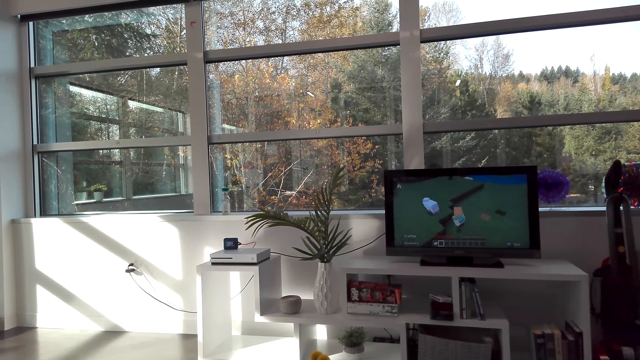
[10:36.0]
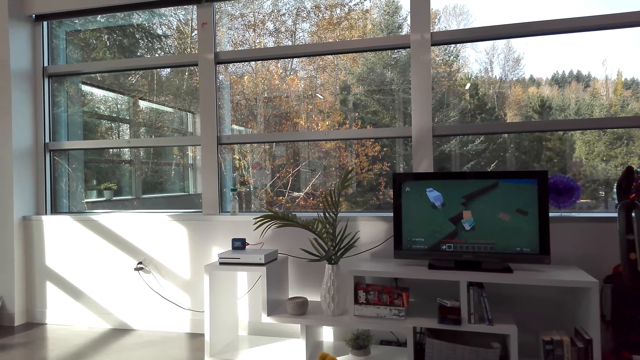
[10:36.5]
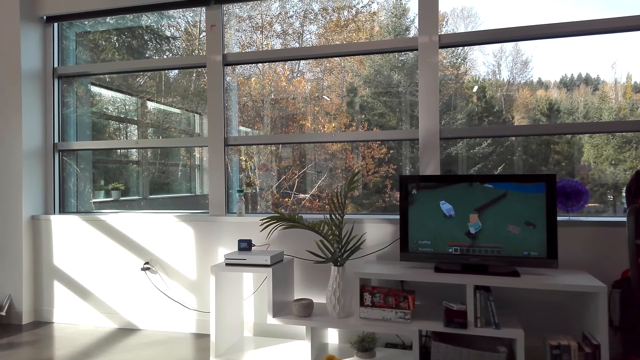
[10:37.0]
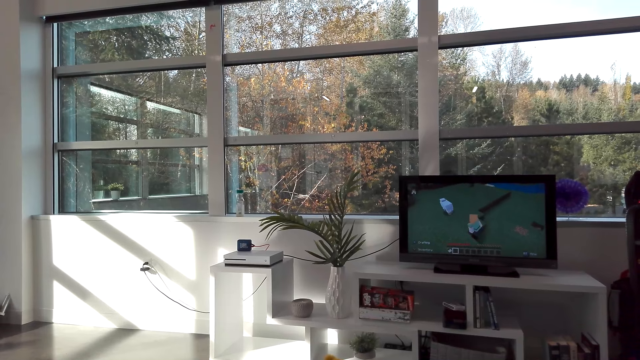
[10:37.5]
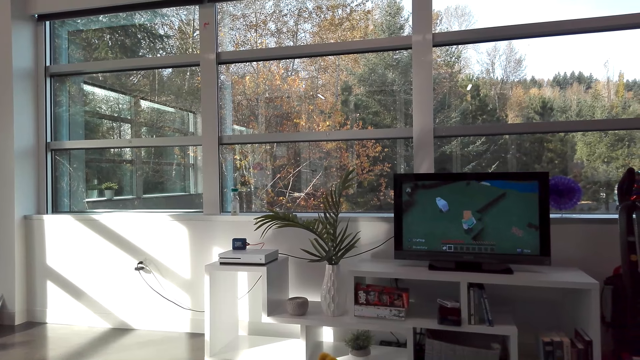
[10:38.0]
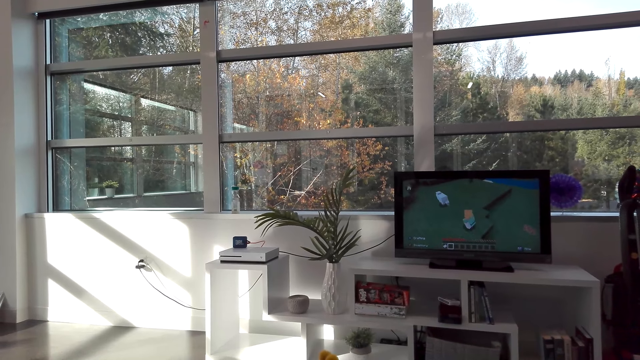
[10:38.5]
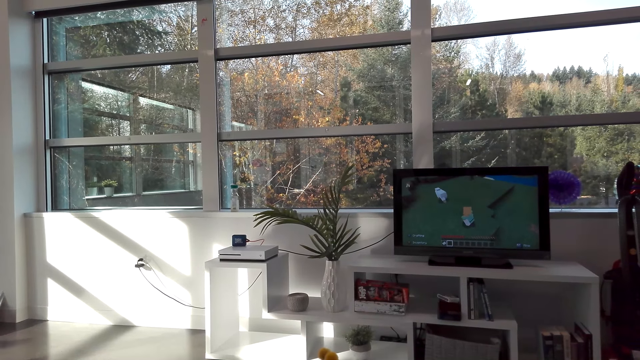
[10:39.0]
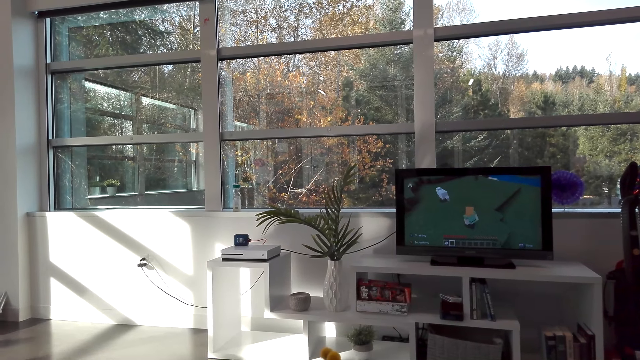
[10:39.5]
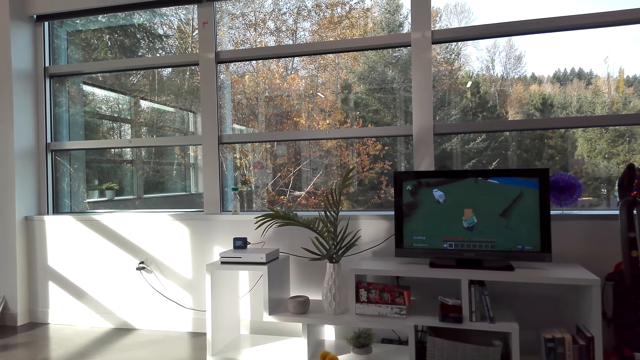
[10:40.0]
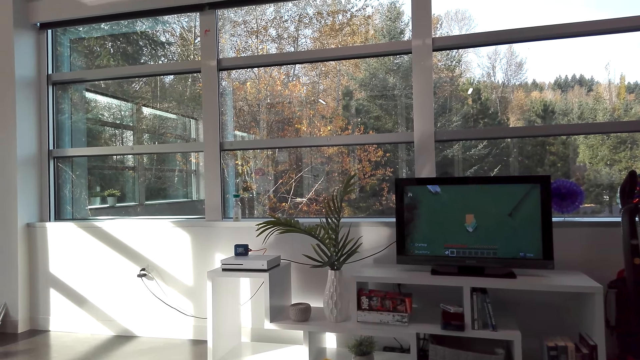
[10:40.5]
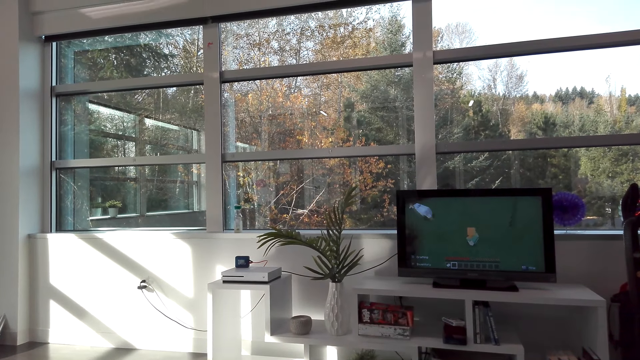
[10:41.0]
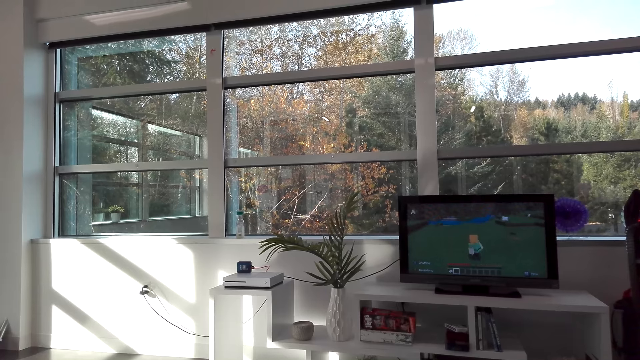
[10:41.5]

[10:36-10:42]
The camera wearer plays a television game.

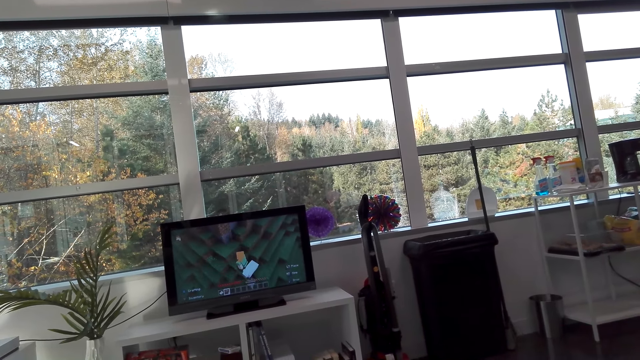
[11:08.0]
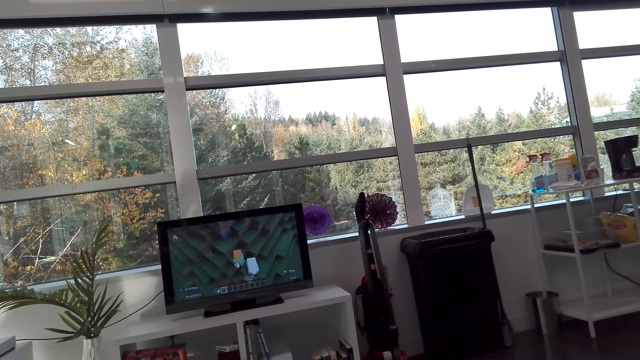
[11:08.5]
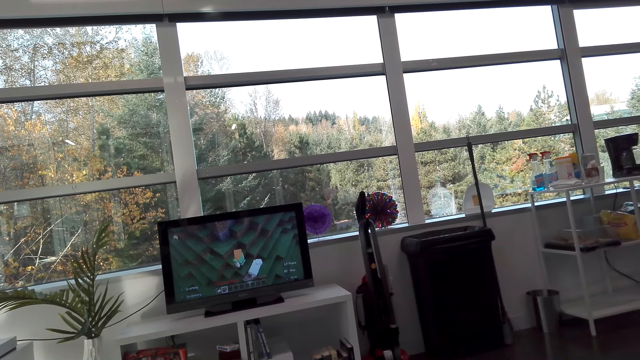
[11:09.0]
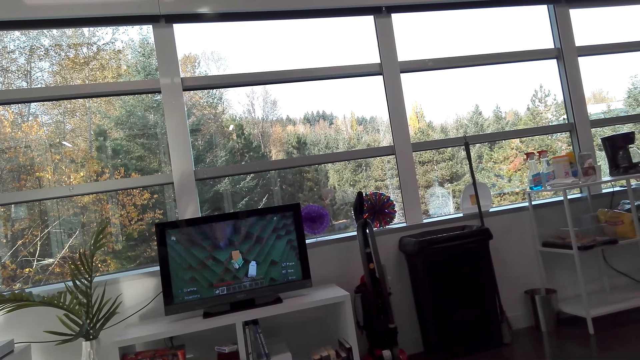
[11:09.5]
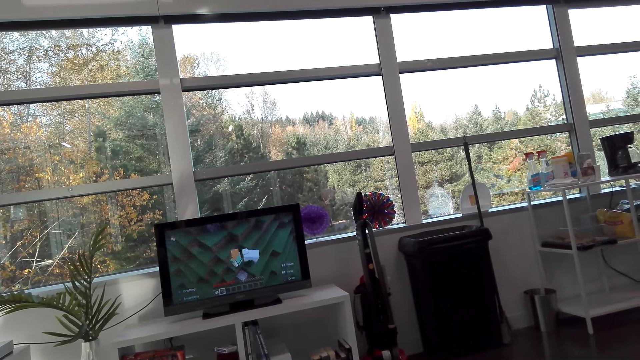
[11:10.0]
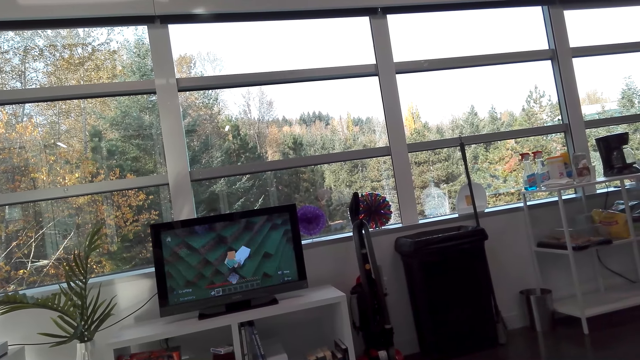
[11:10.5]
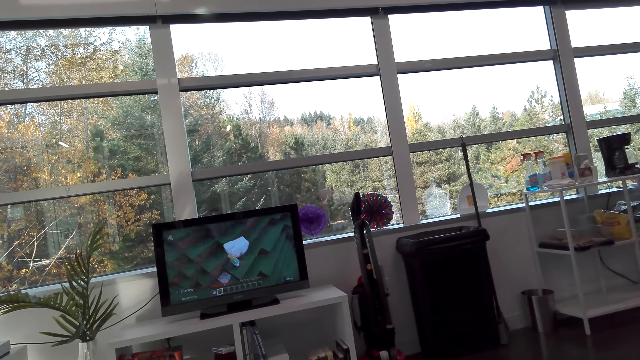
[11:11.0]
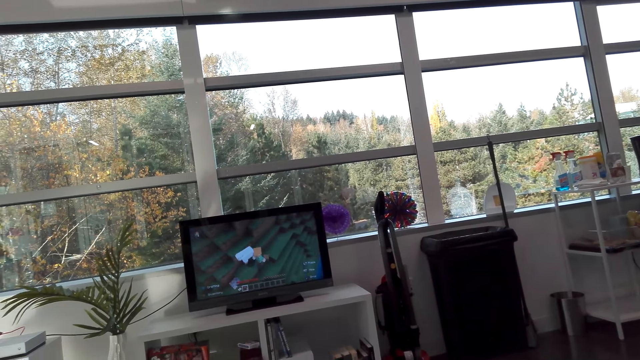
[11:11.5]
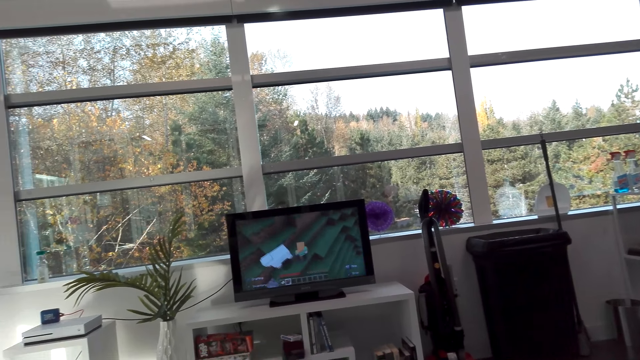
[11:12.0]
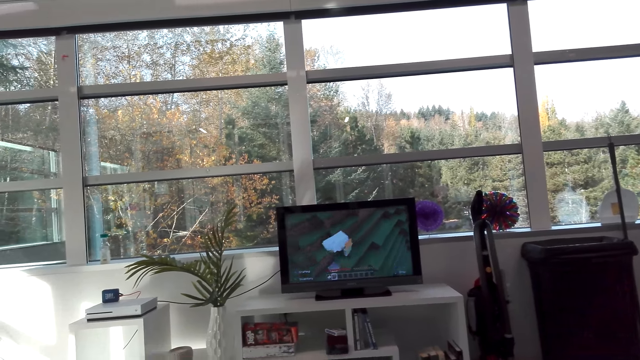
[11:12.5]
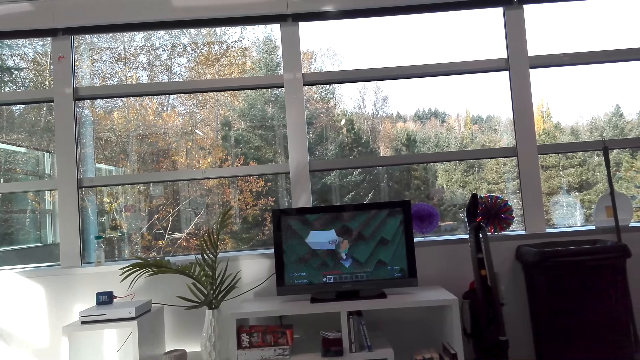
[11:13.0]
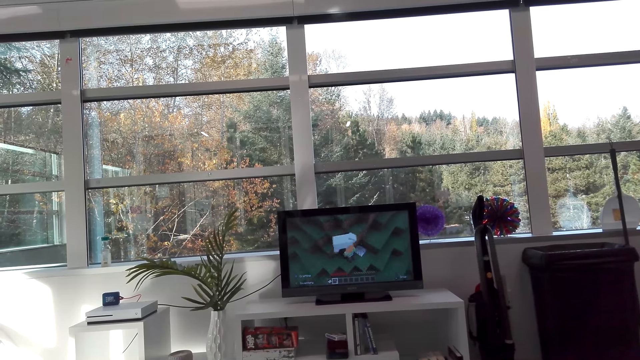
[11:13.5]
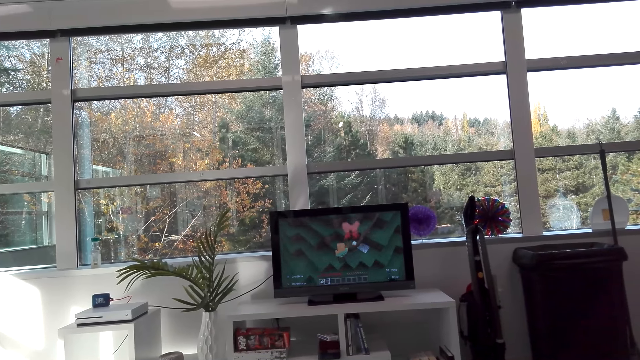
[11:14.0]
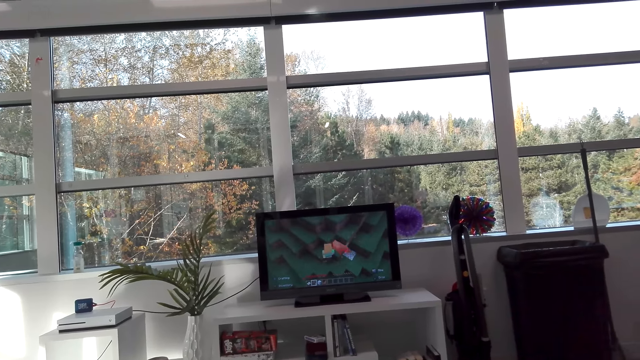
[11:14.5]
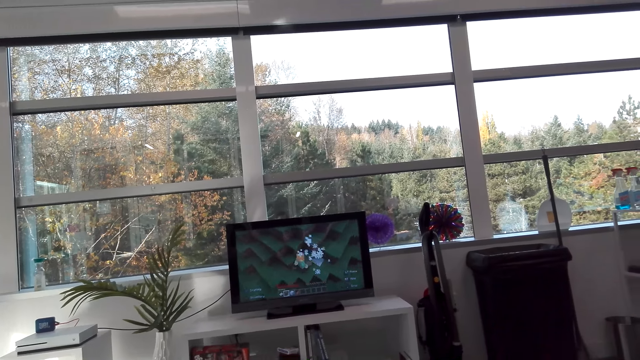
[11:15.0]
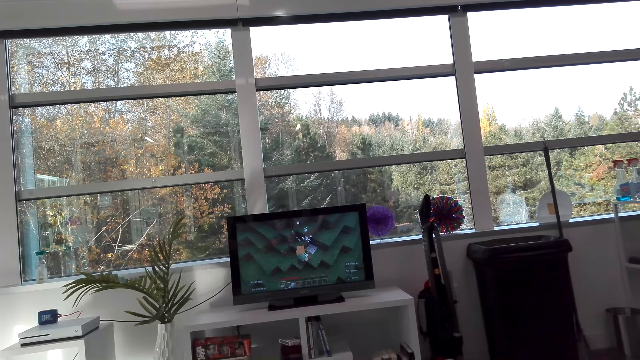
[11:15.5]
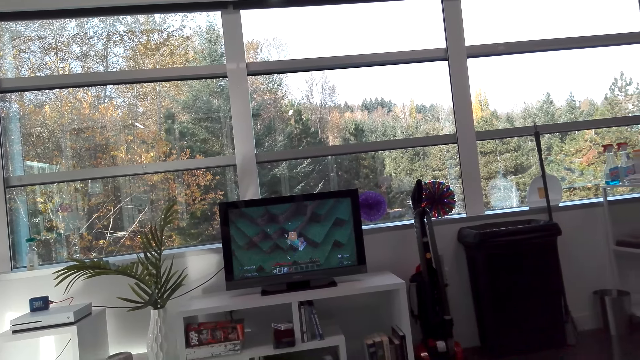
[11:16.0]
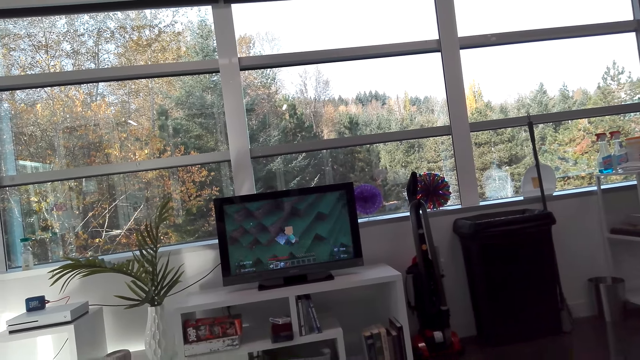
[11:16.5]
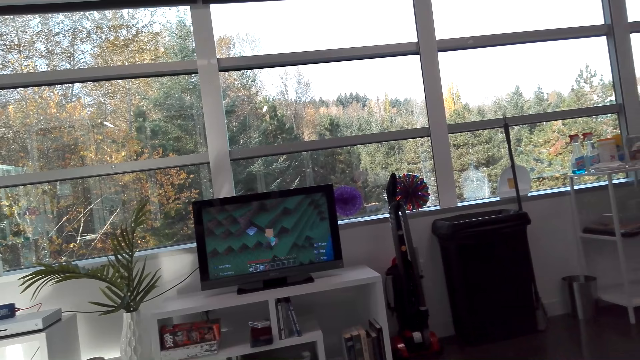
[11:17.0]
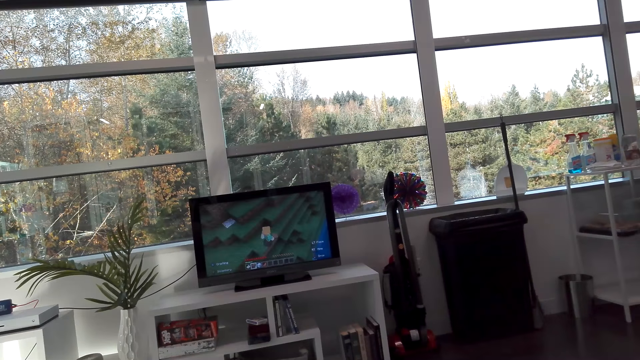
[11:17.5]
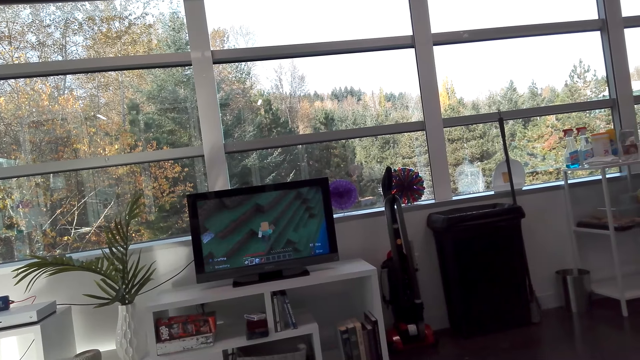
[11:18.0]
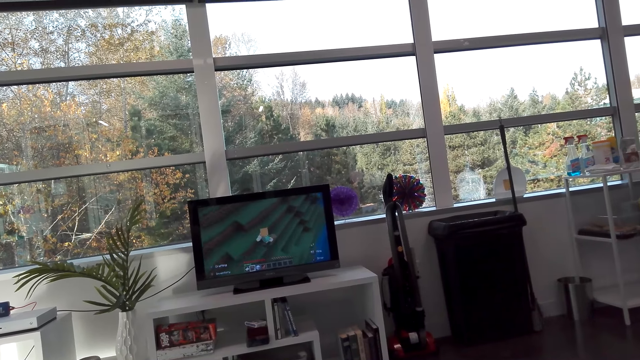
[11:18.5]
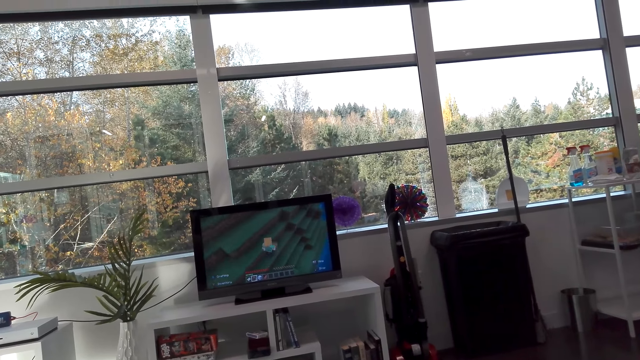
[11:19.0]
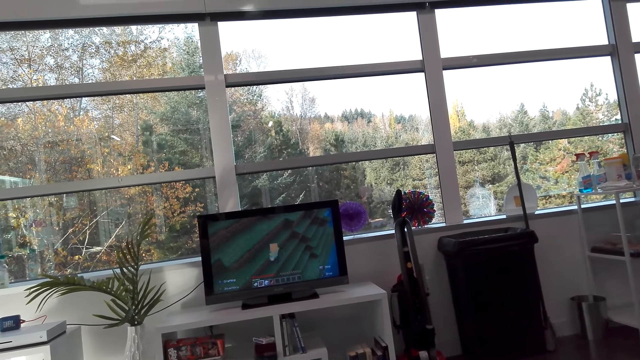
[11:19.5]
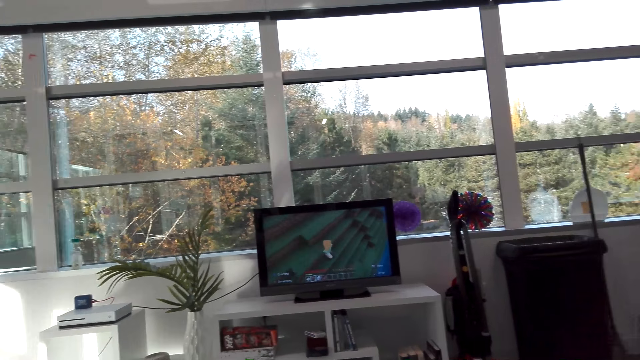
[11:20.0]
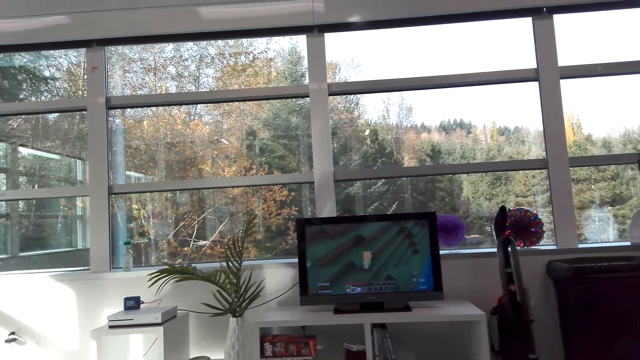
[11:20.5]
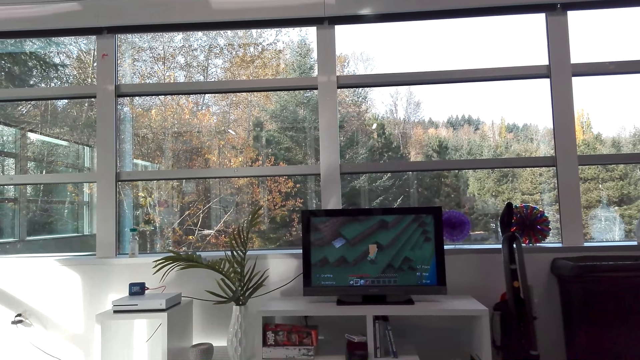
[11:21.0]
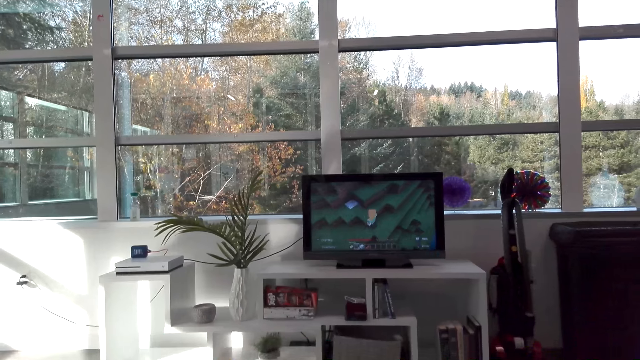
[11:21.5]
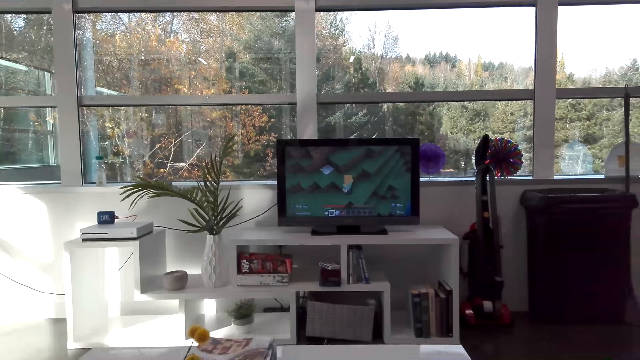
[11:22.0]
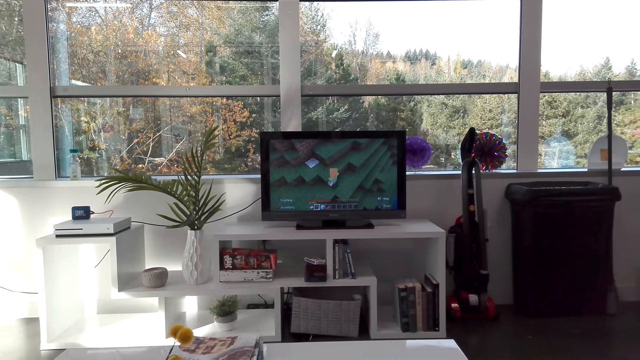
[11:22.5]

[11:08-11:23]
A person talks. The camera wearer plays a television game. They talk with the person.
